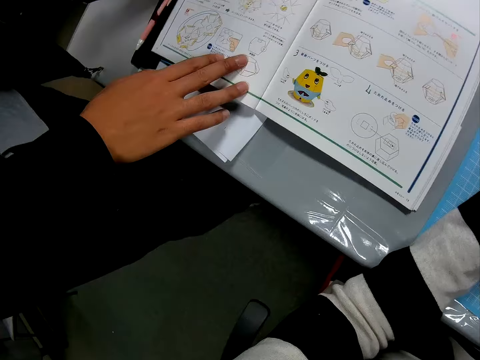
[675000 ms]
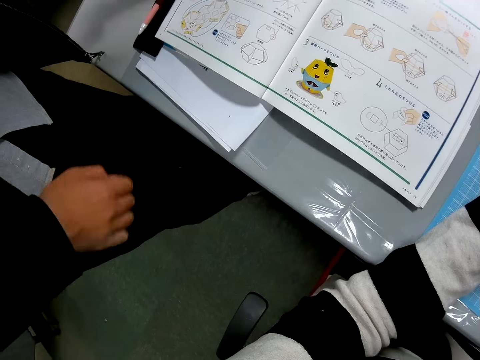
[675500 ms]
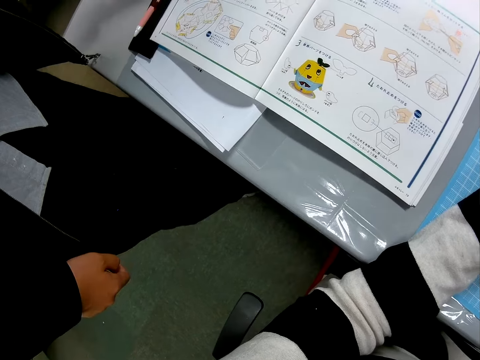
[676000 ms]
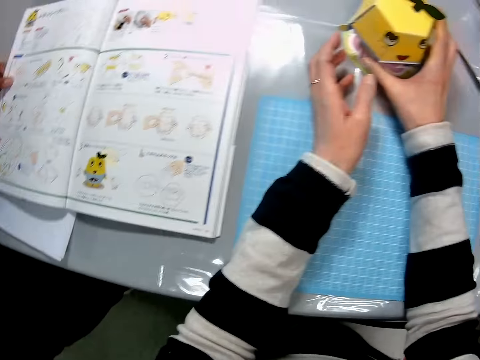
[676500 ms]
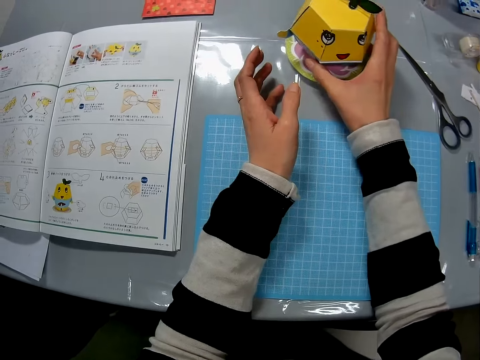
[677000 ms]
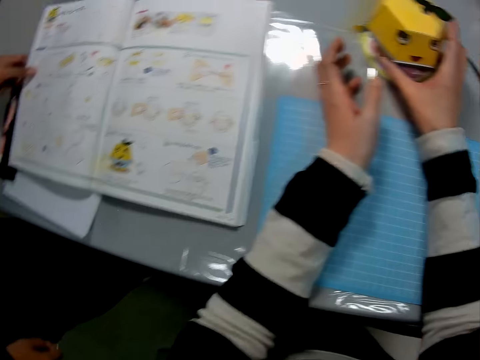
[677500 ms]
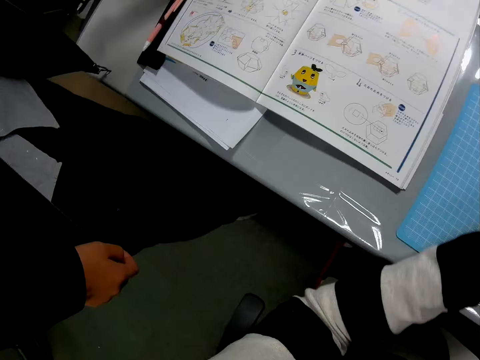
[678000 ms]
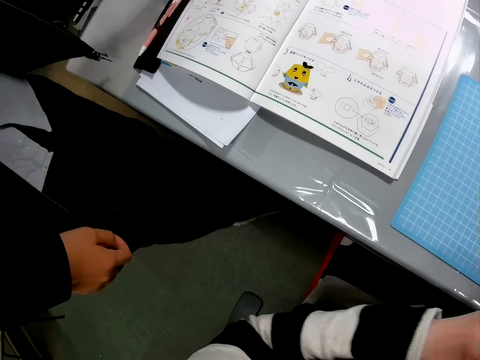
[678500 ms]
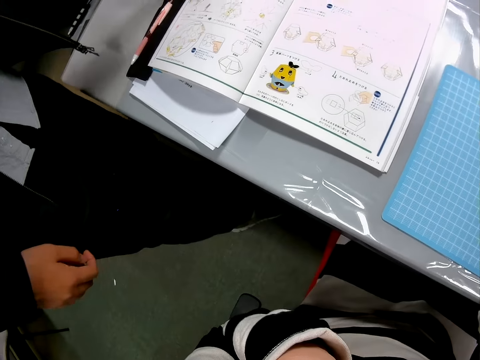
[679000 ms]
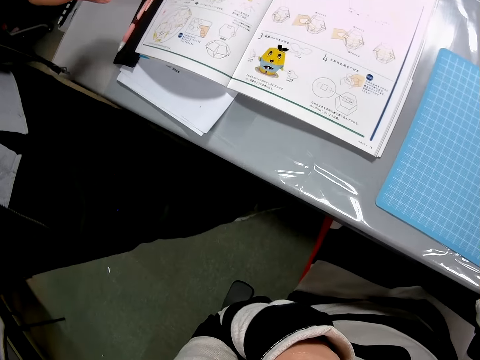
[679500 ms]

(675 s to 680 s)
A man removes his hand from the instruction manual on the table. The camera wearer shakes the toy craft with her right hand. She hits the origami on the table. The man puts his hand in a pocket.
